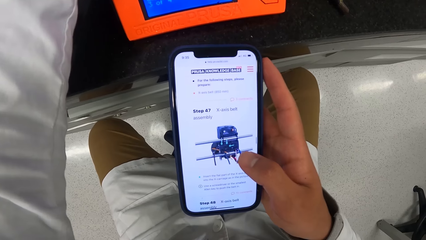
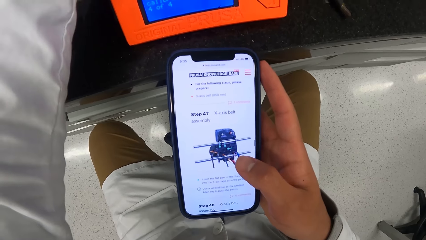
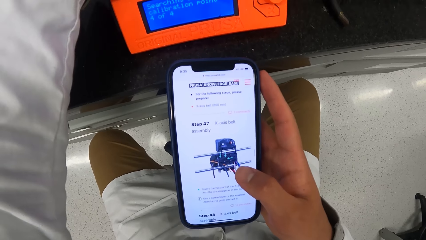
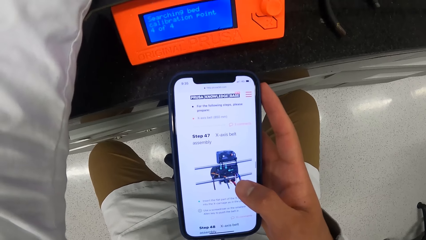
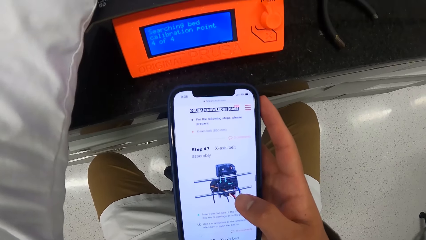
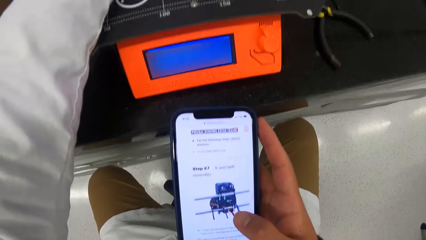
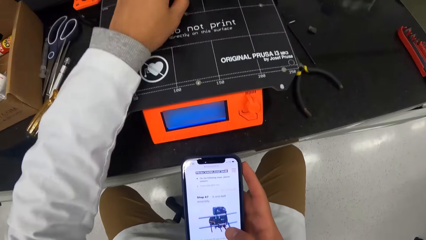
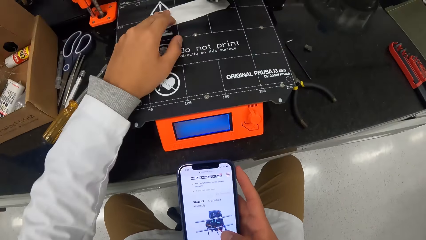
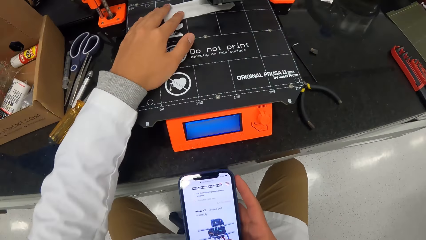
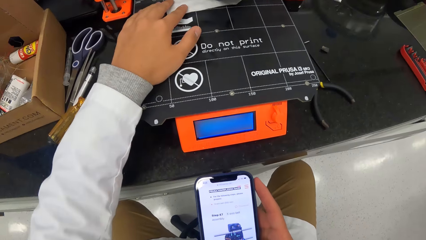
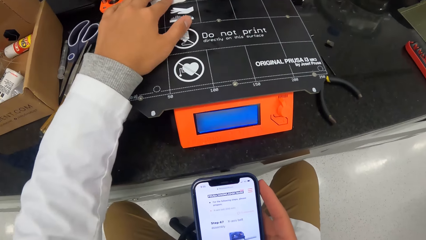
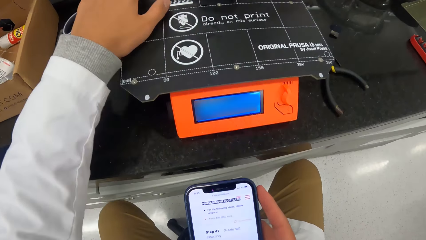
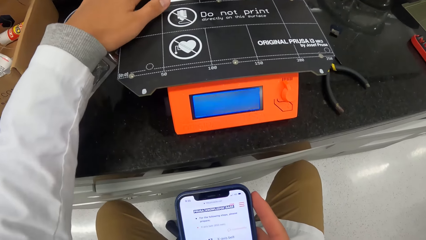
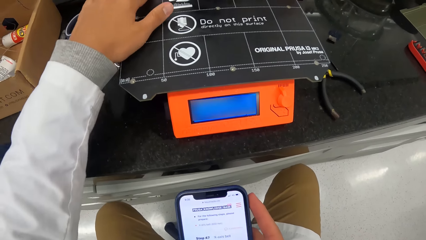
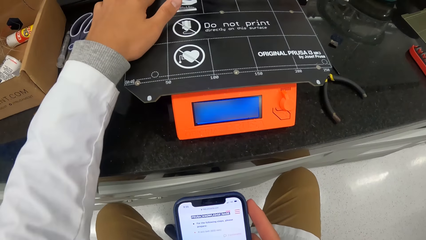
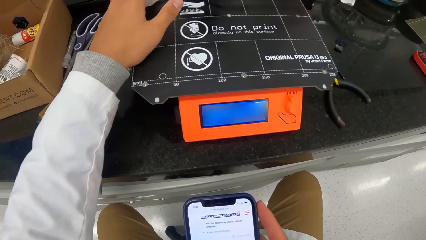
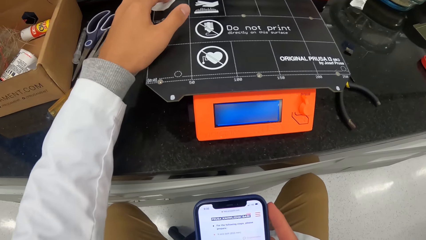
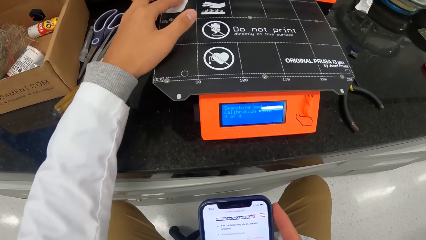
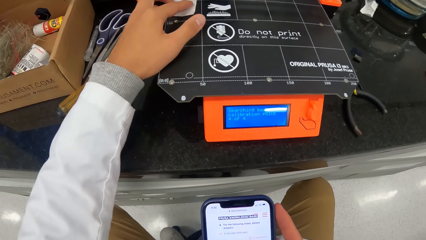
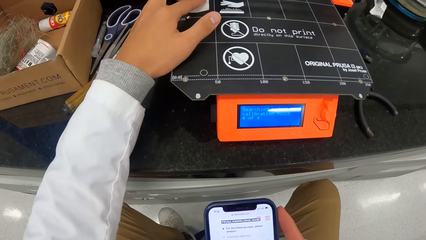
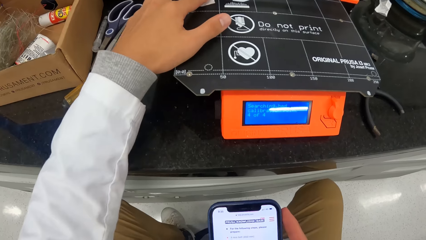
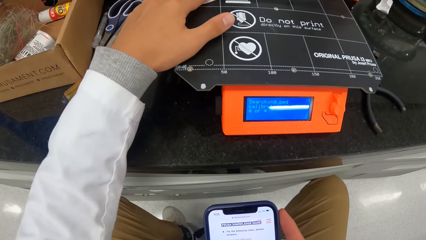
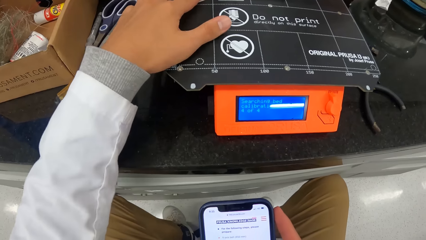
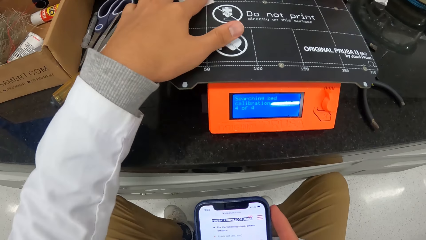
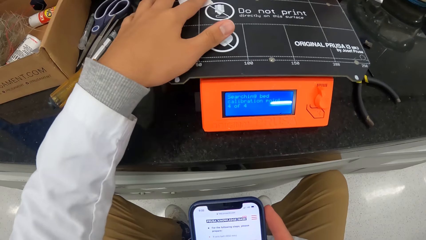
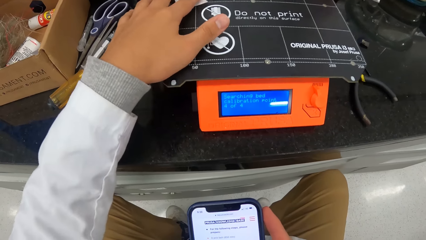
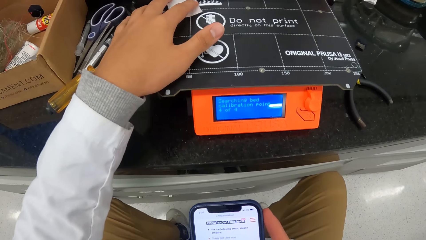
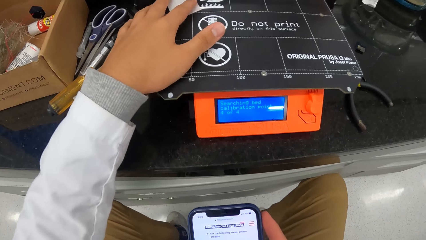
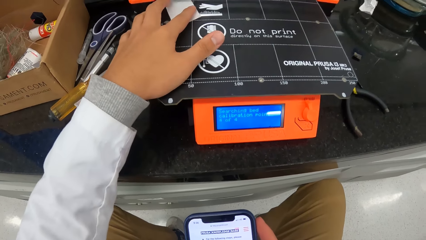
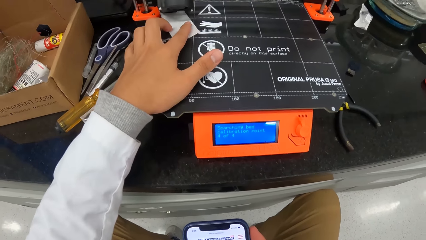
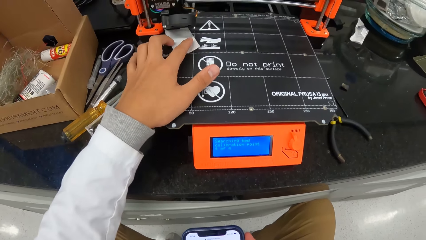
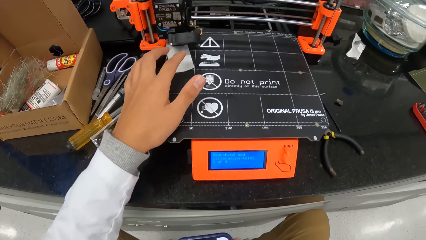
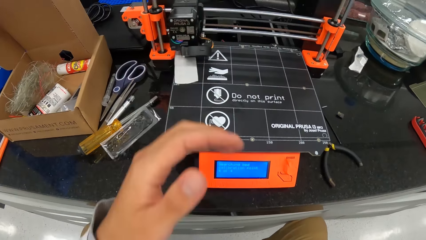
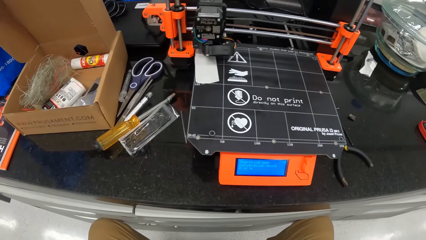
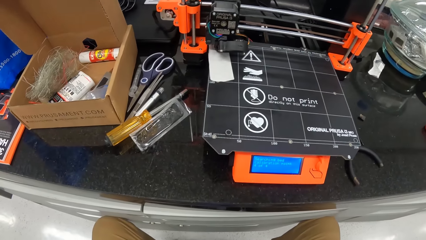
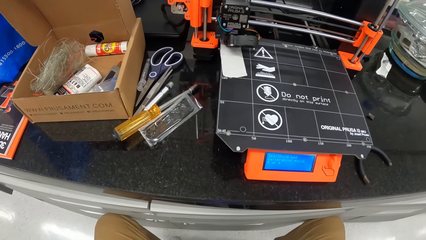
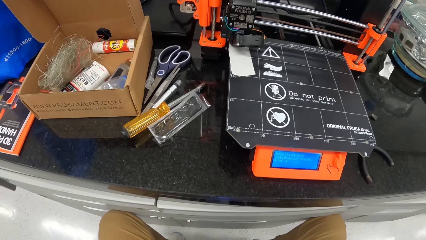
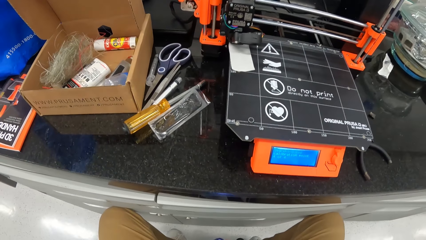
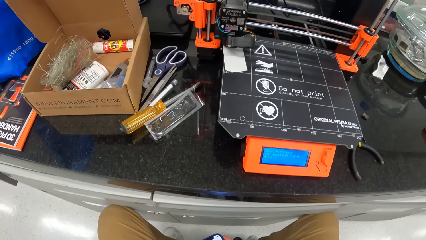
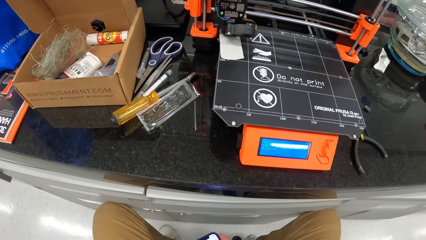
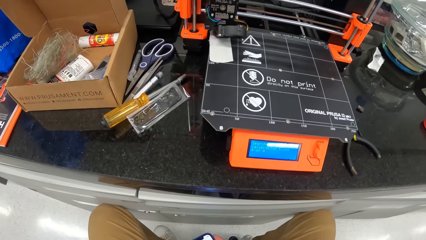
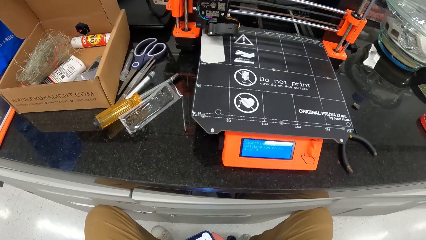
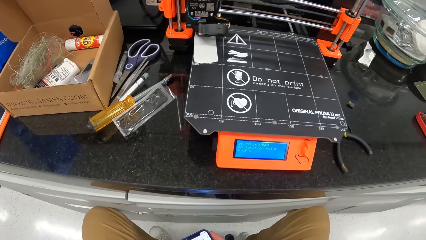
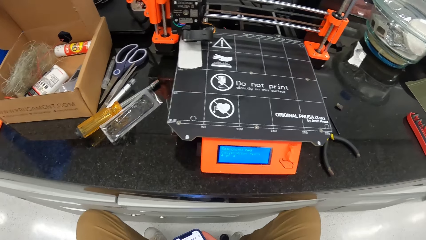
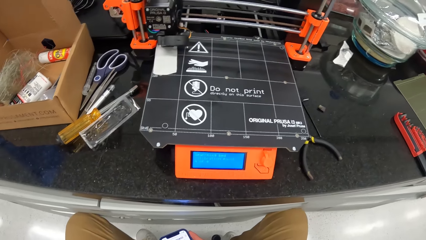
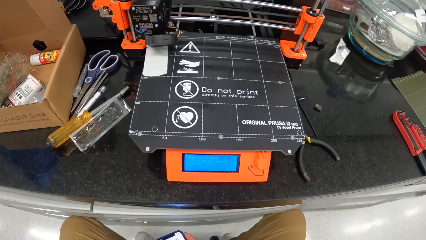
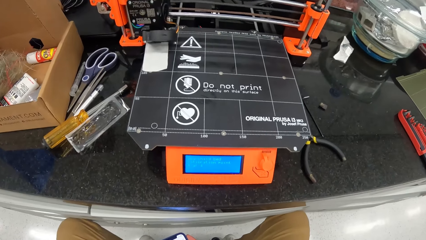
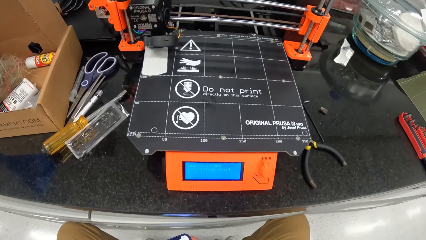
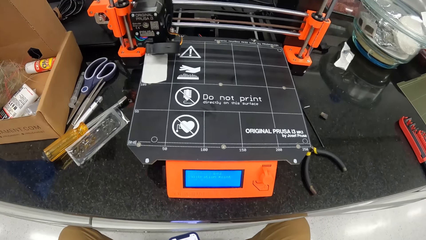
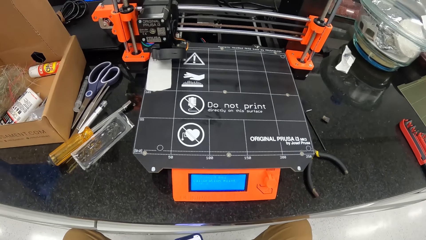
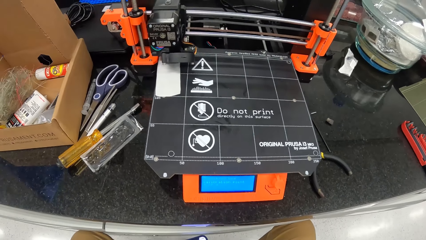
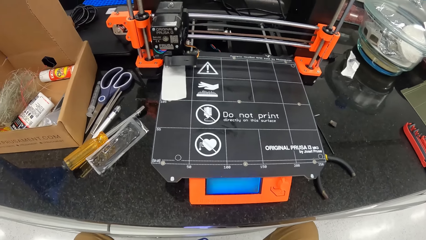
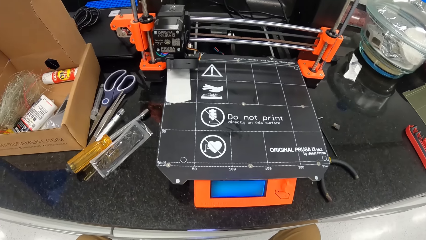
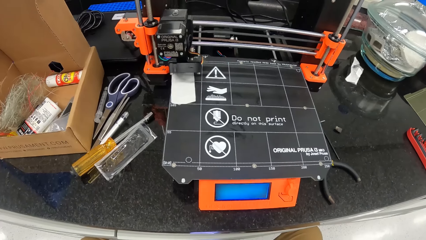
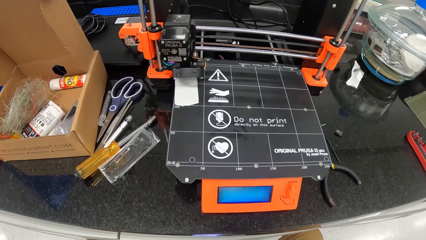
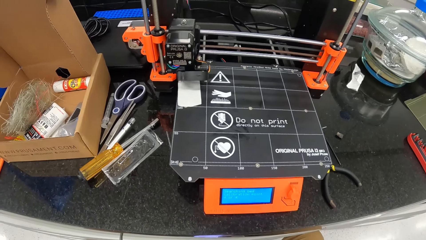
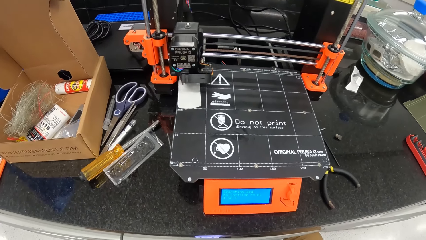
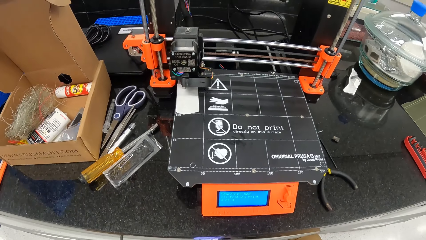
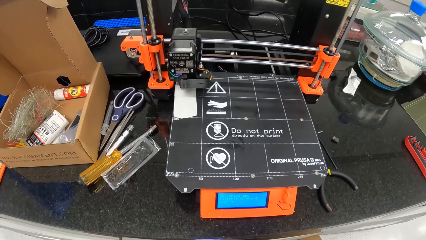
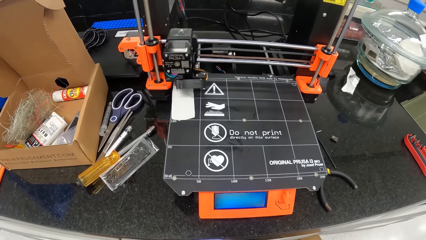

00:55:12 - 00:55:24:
The camera wearer moves a paper on the carton on a 3D printer with his left hand. He moves the paper again.

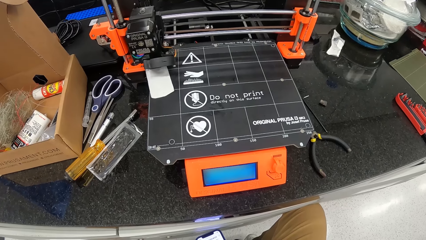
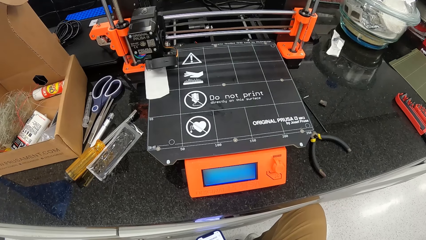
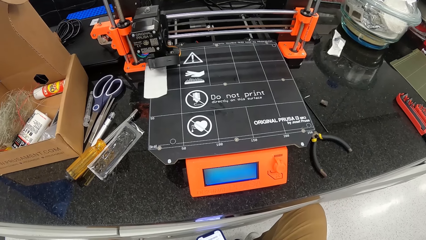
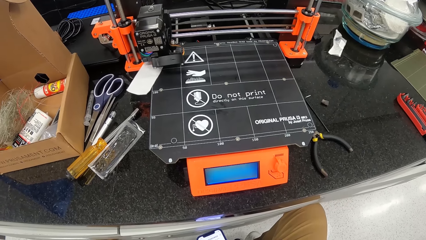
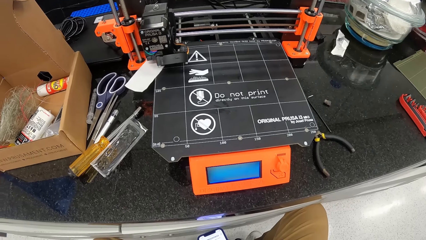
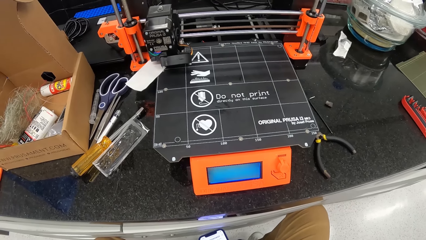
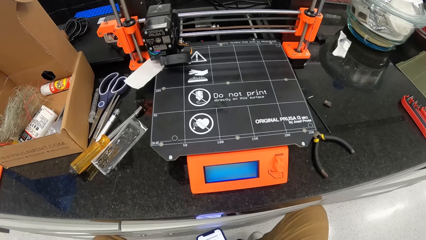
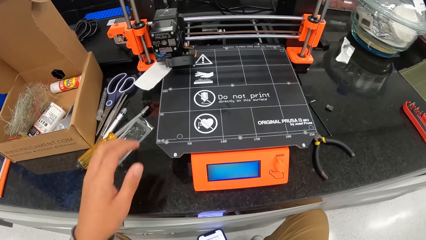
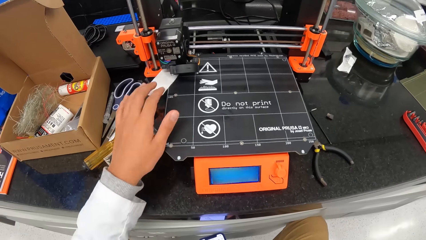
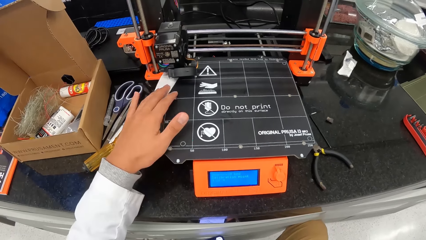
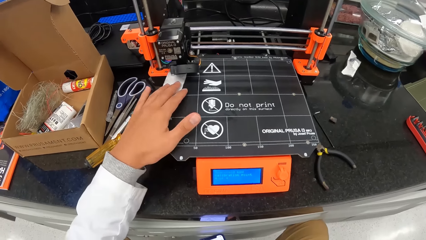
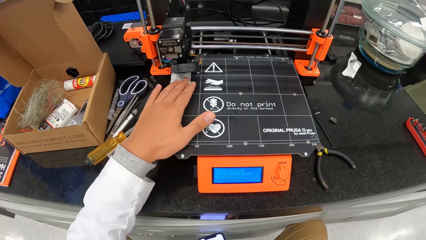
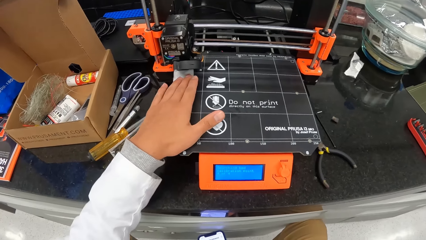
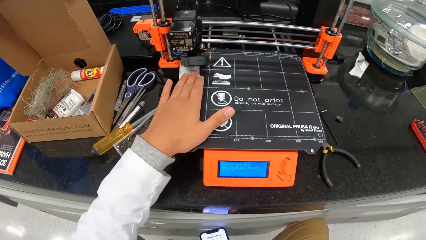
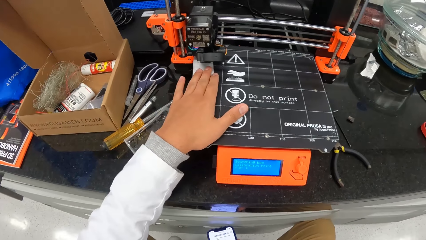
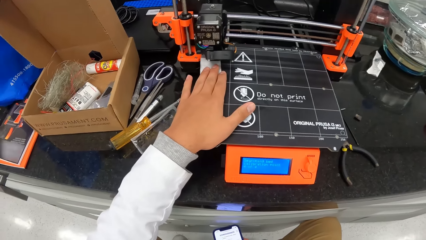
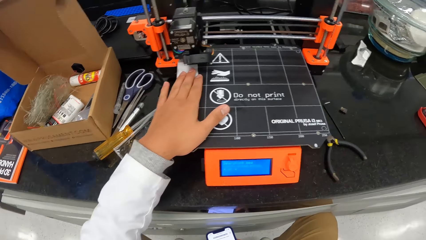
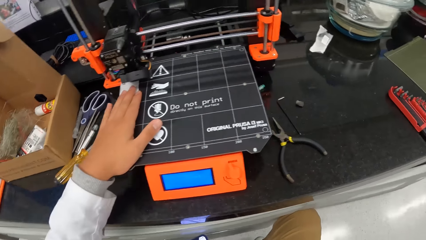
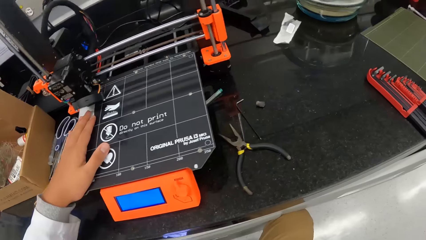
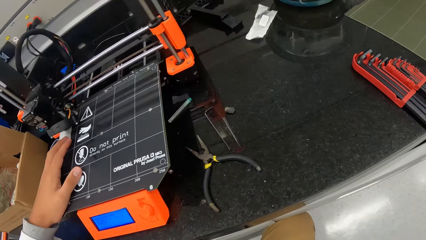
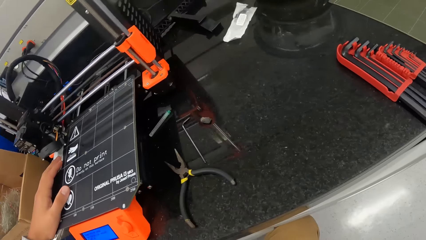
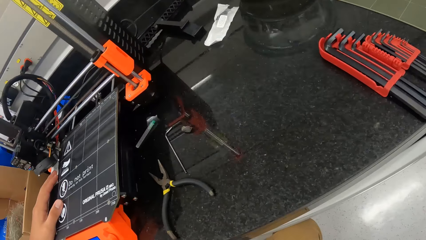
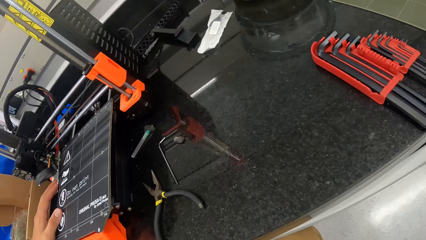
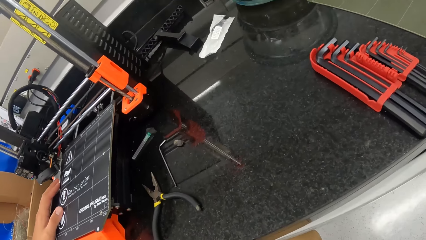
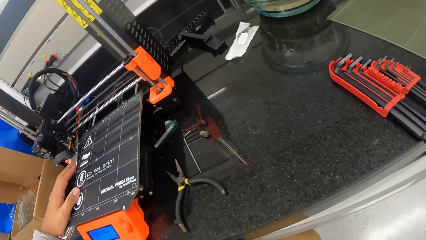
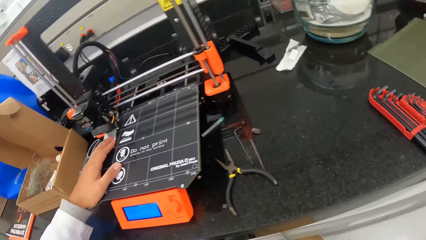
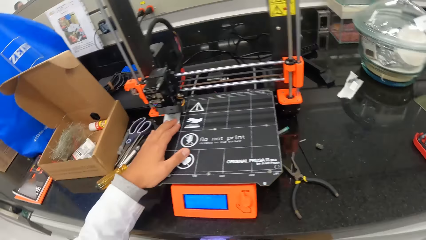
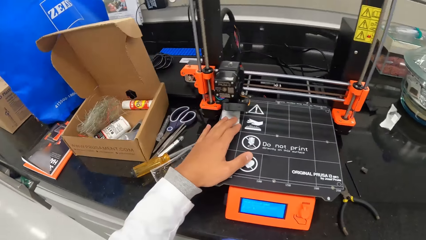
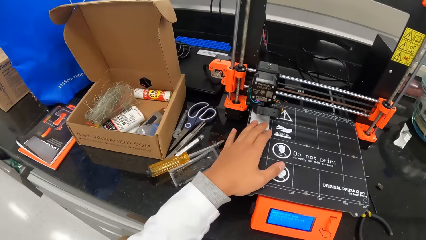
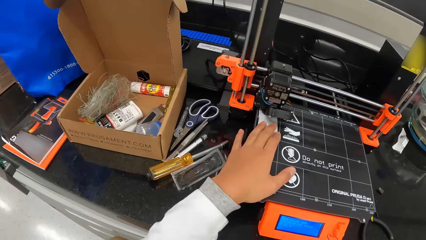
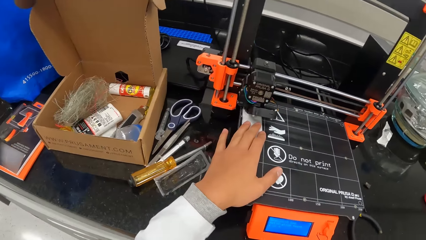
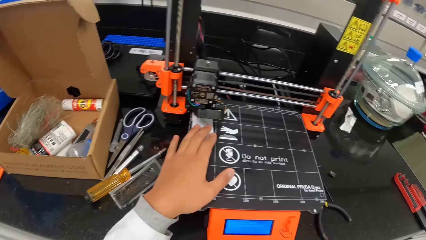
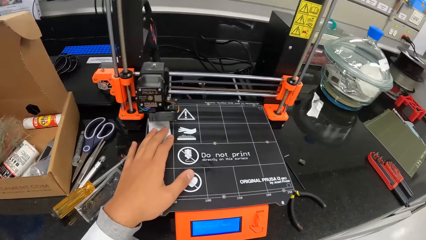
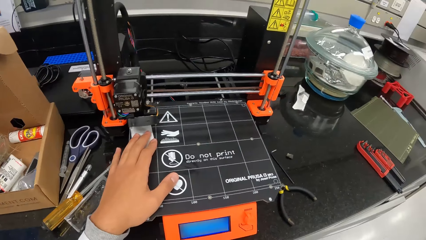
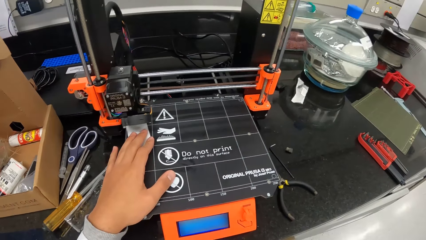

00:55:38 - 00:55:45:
The camera wearer holds the paper on the carton on a 3D paper with his left hand. He adjusts the paper with his hand. He looks around the room.
